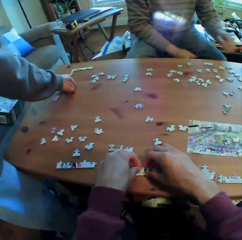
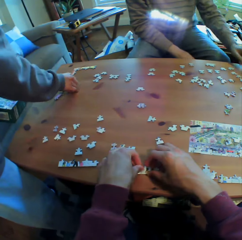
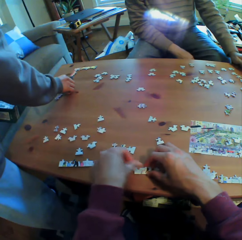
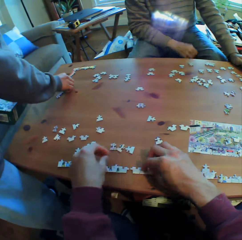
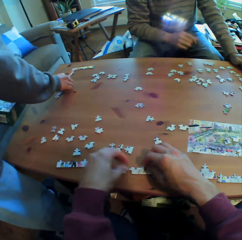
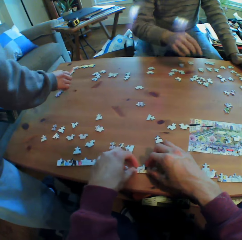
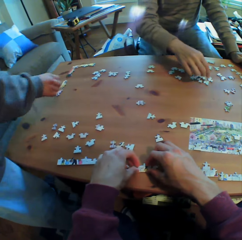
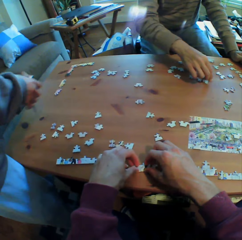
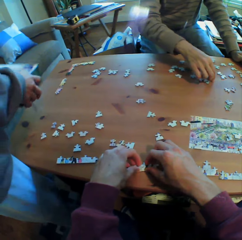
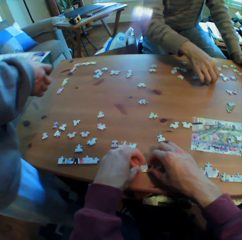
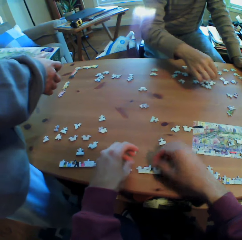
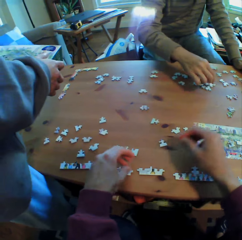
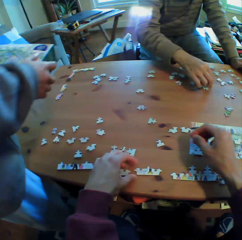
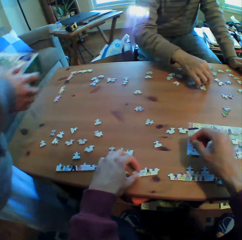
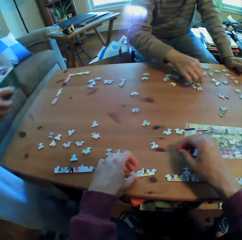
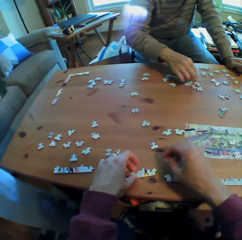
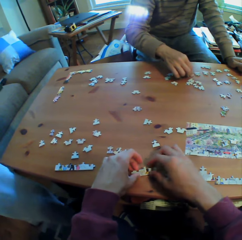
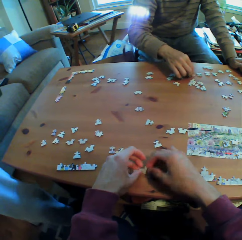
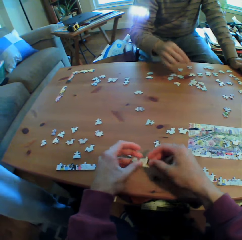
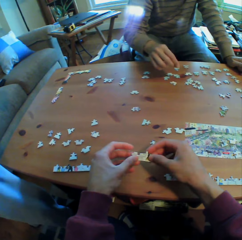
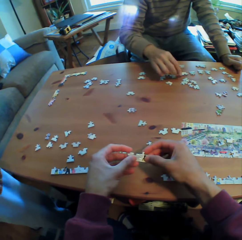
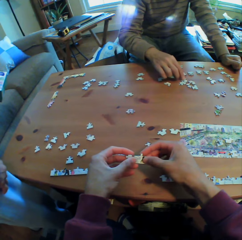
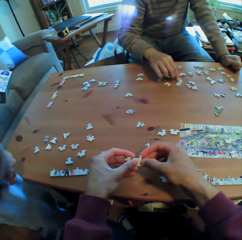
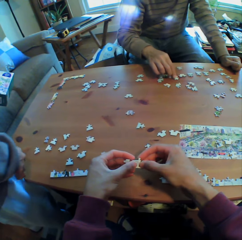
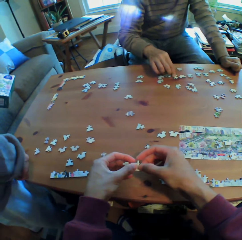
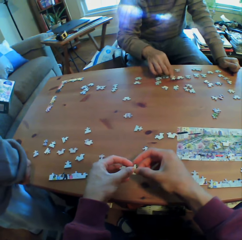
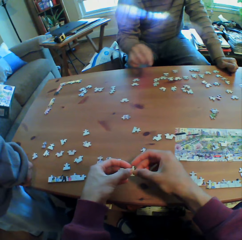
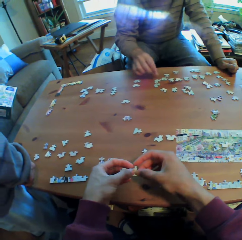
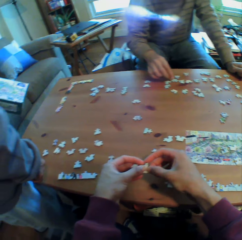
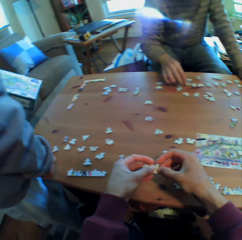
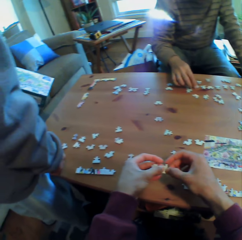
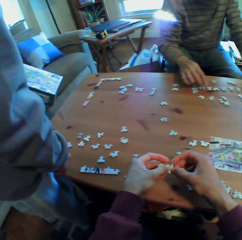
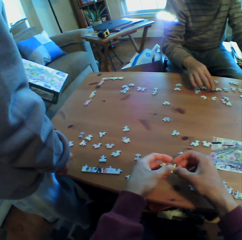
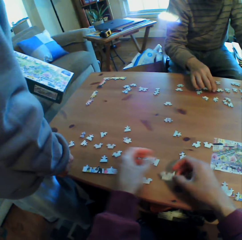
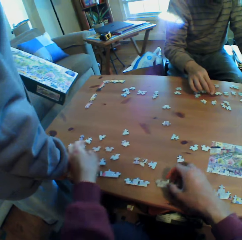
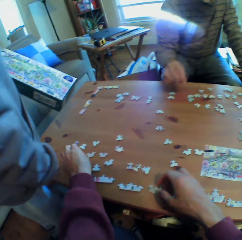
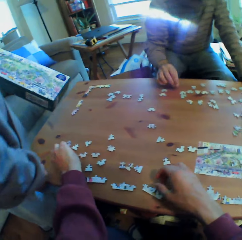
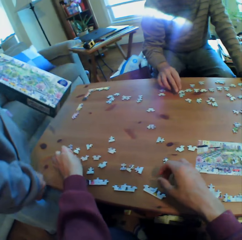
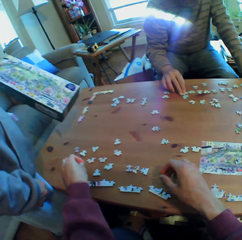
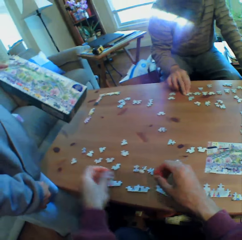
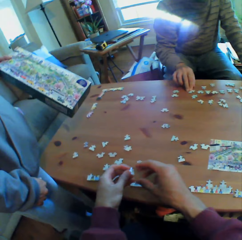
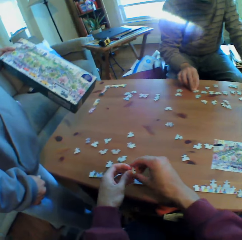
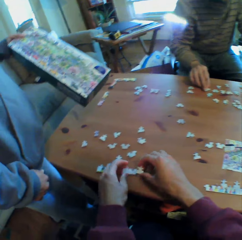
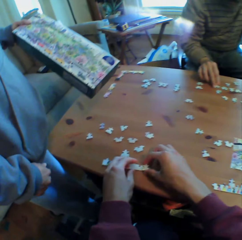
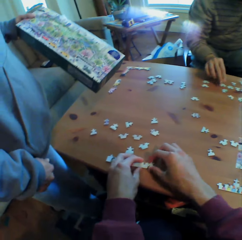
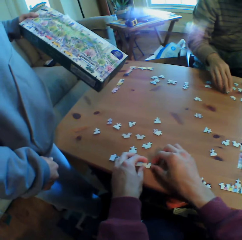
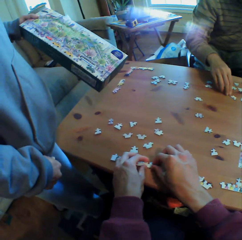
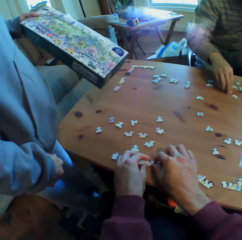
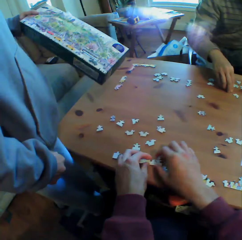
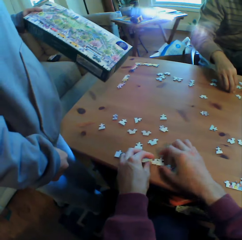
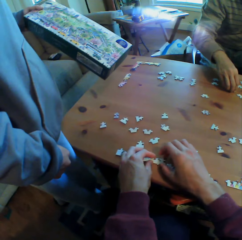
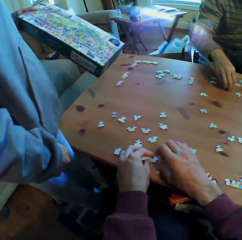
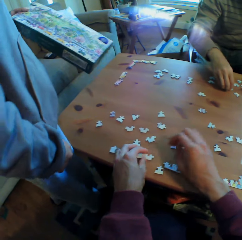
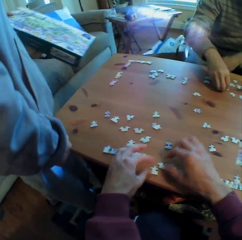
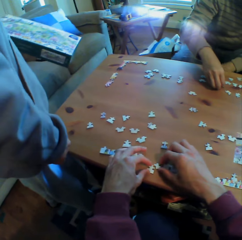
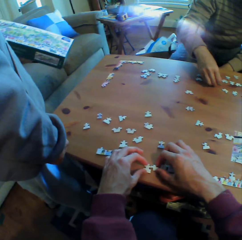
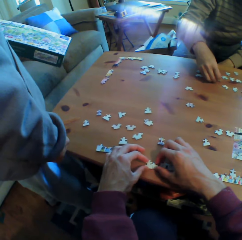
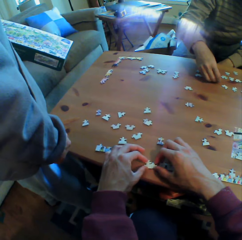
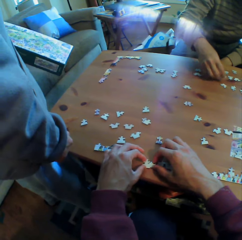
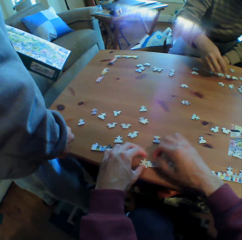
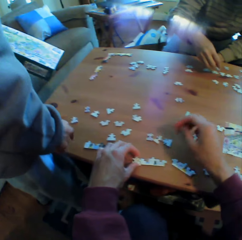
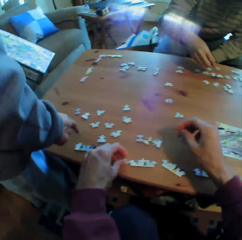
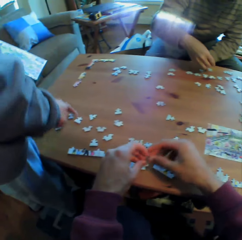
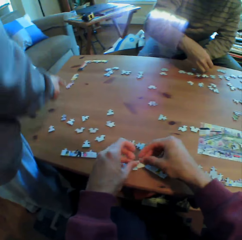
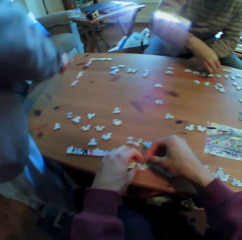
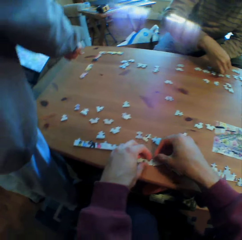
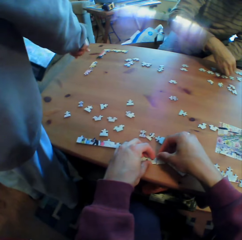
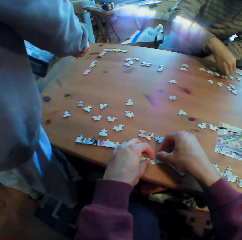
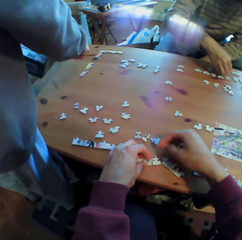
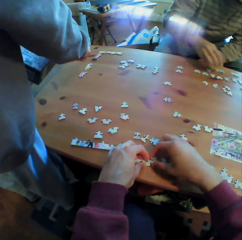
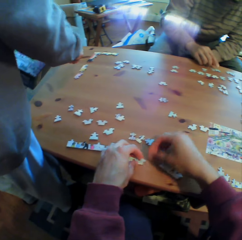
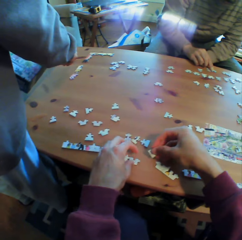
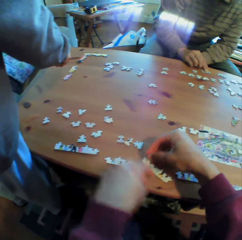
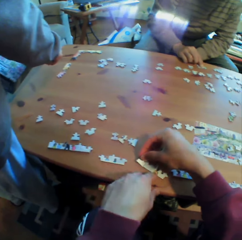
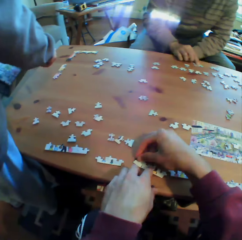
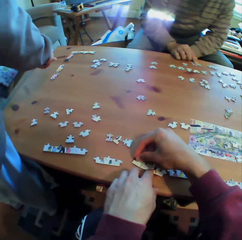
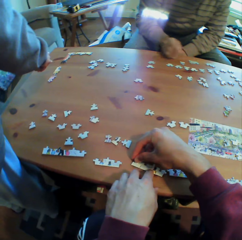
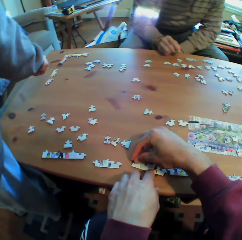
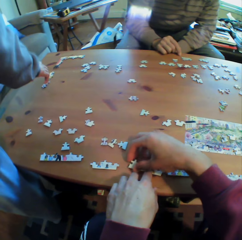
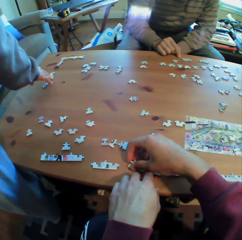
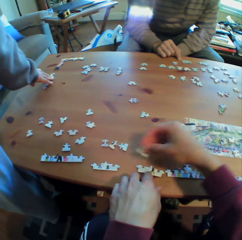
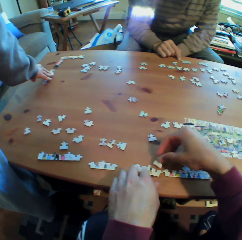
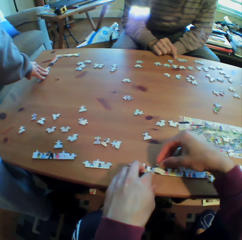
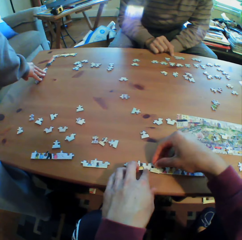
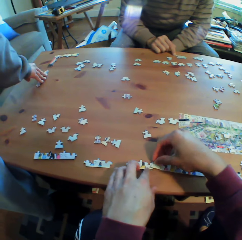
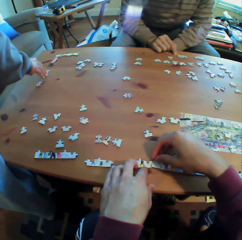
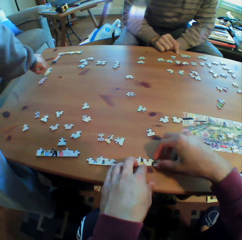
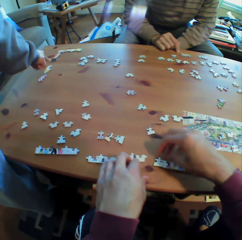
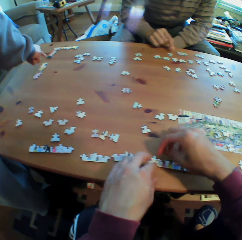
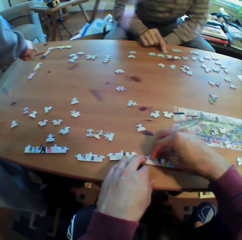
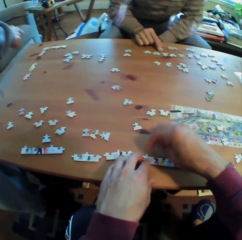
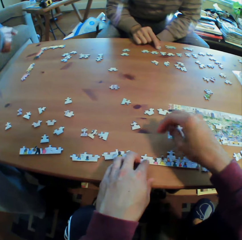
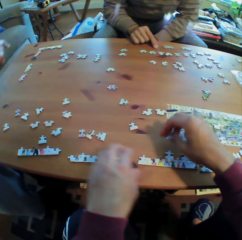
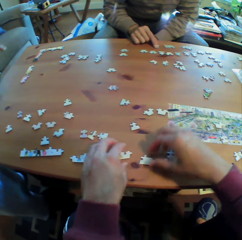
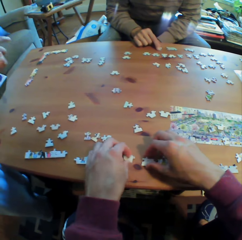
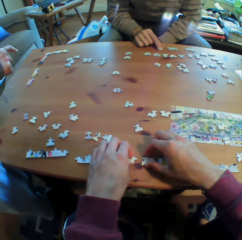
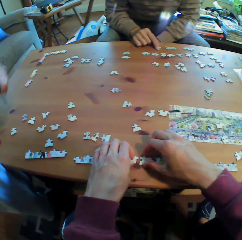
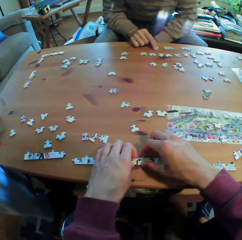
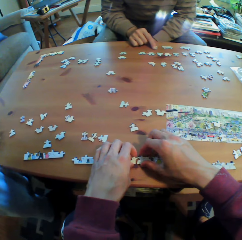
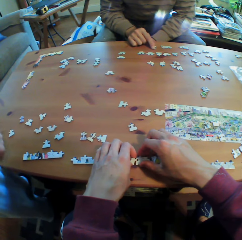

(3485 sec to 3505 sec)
A man puts his hand on the table. The man arranges the puzzles on the table. Another man holds the box in his hand. The other man stands beside the camera wearer. The other man points at the puzzles on the table. The other man moves the puzzles on the table.

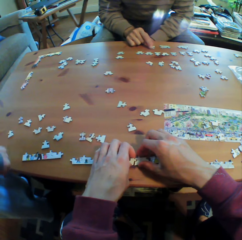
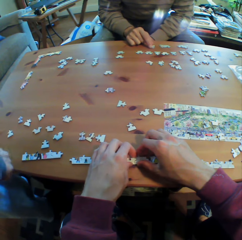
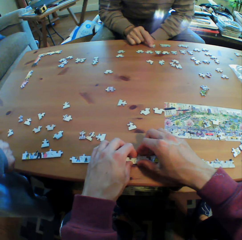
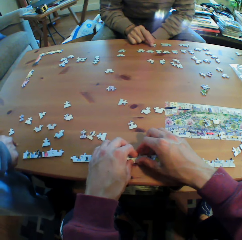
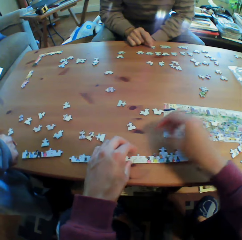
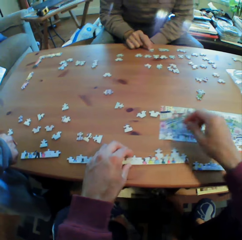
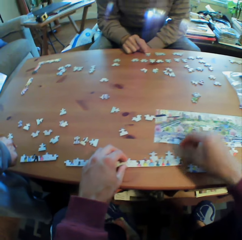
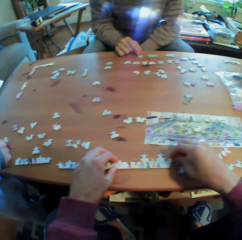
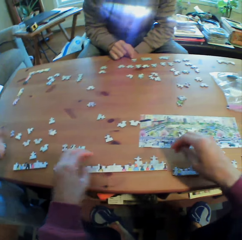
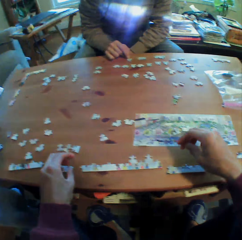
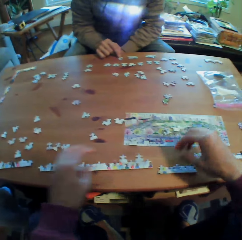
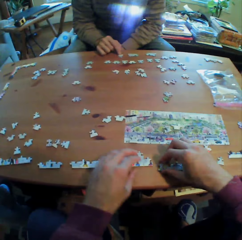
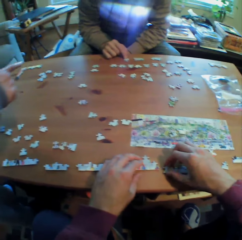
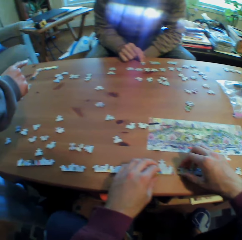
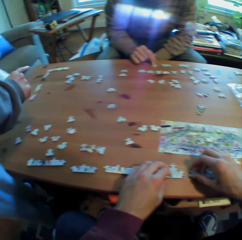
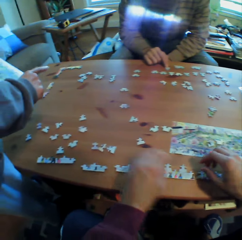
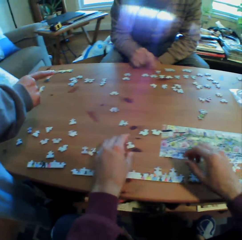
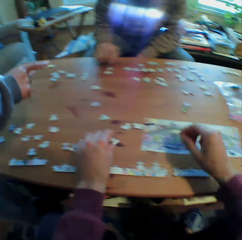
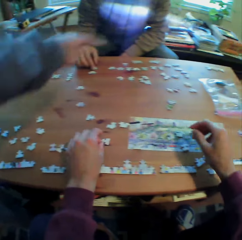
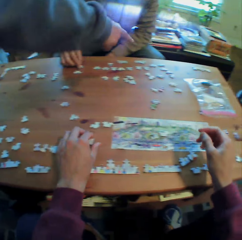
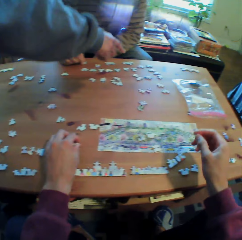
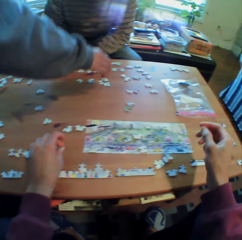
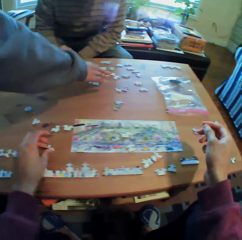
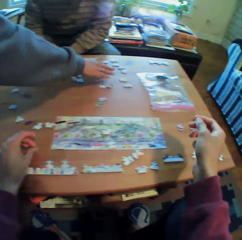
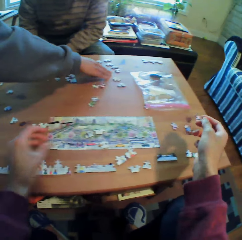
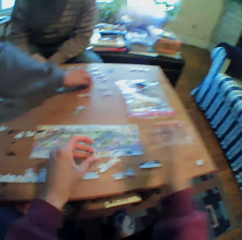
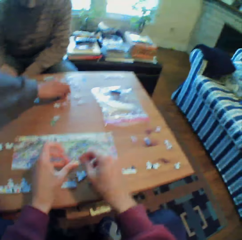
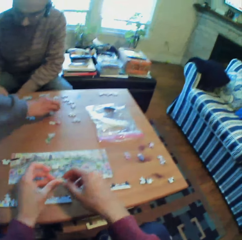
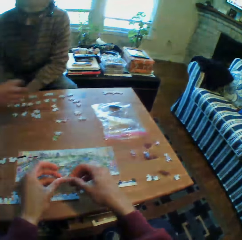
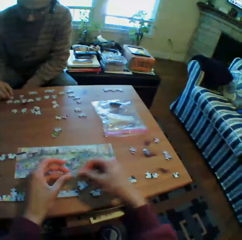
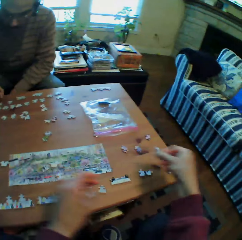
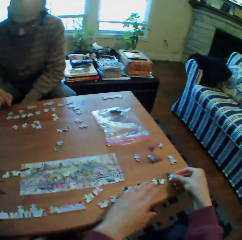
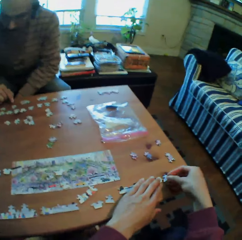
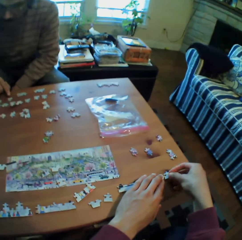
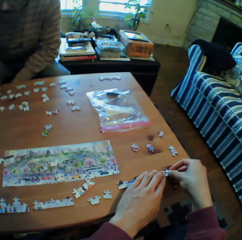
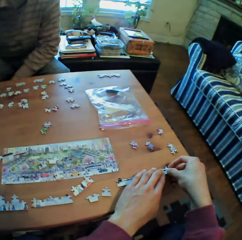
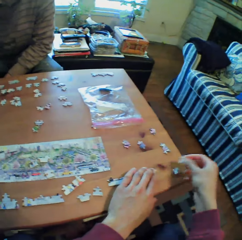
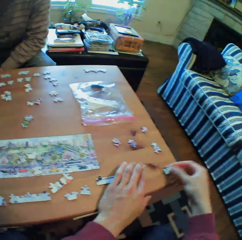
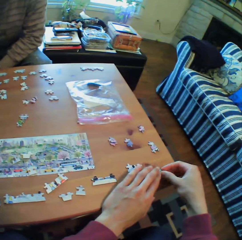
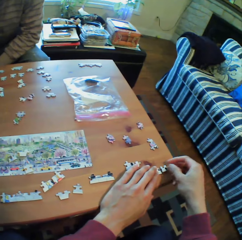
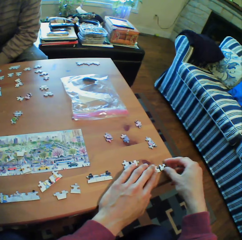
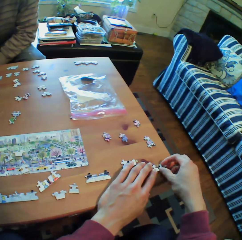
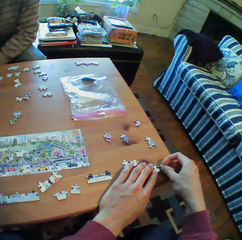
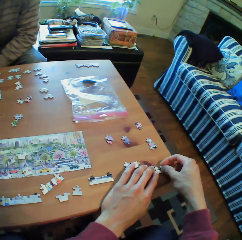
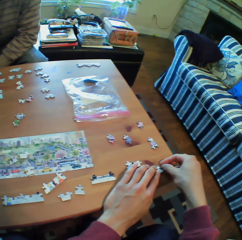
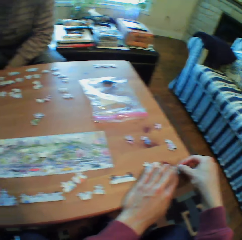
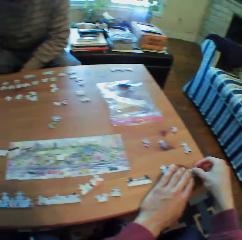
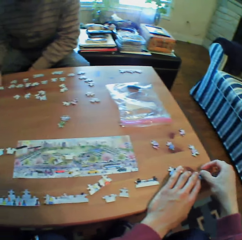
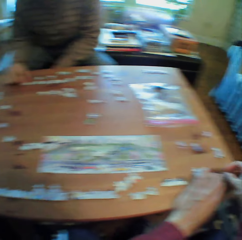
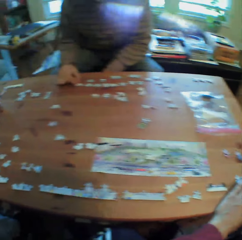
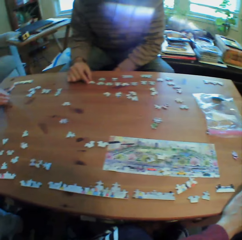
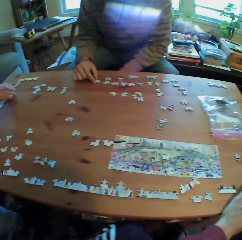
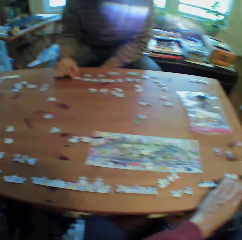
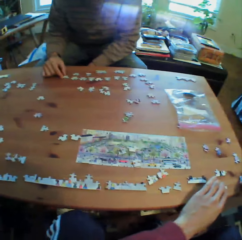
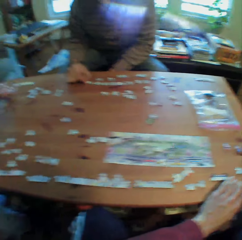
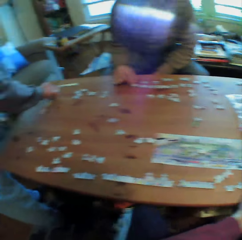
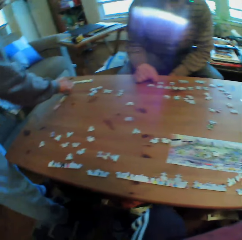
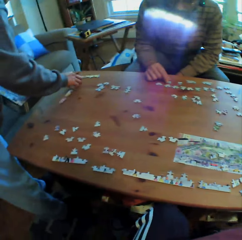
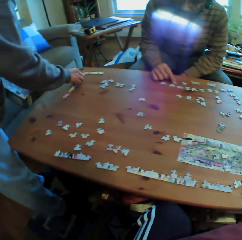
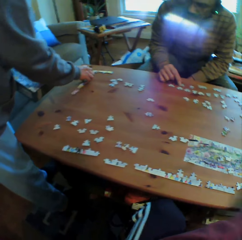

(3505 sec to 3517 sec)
A man points at the puzzles on the table. The man points at the puzzles on the table again. The man picks up a puzzle on the table. The camera wearer sorts the puzzle. The man arranges the puzzles on the table.
